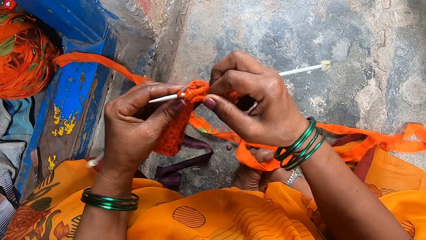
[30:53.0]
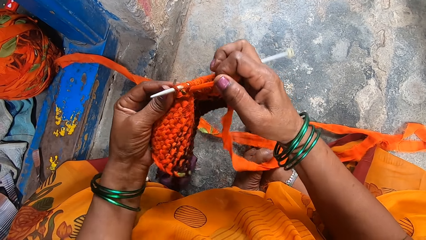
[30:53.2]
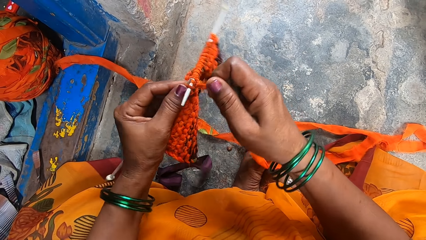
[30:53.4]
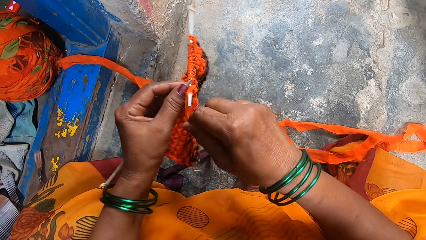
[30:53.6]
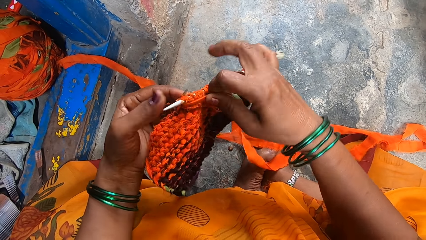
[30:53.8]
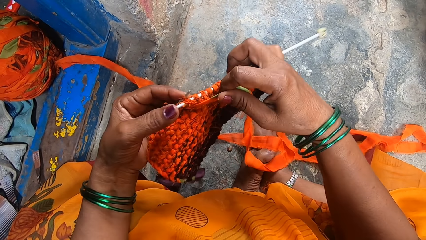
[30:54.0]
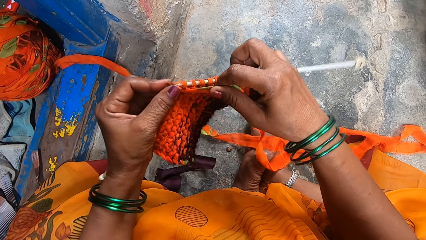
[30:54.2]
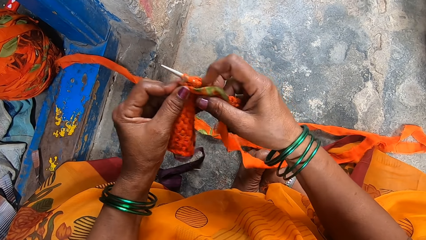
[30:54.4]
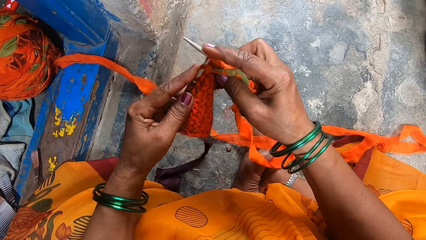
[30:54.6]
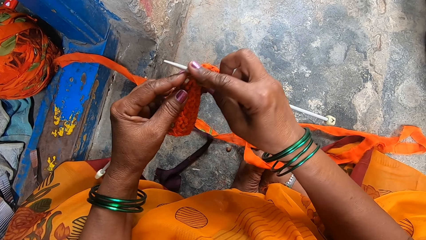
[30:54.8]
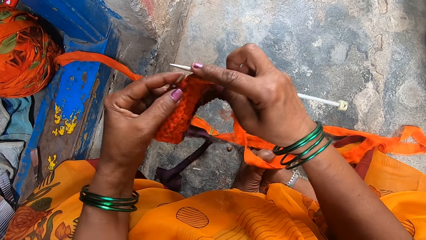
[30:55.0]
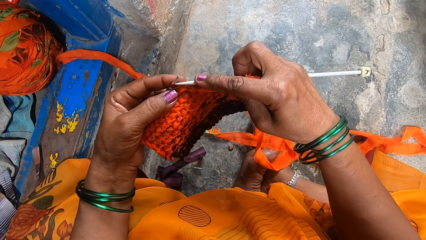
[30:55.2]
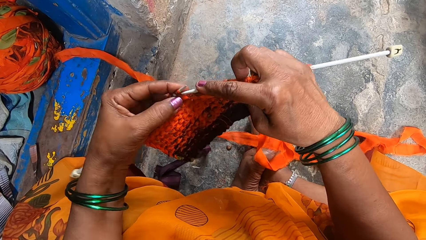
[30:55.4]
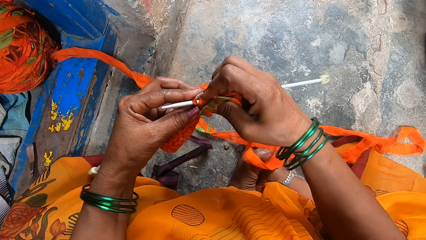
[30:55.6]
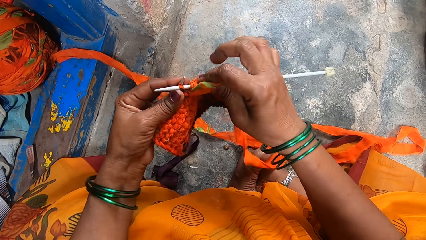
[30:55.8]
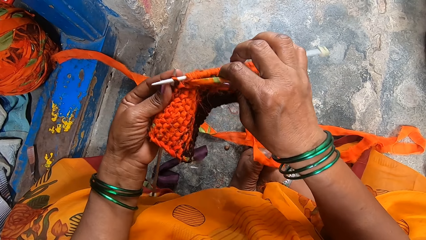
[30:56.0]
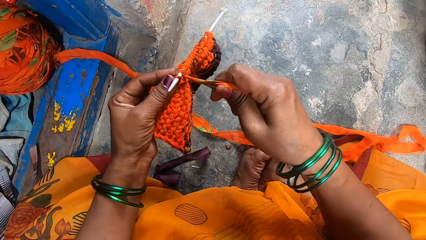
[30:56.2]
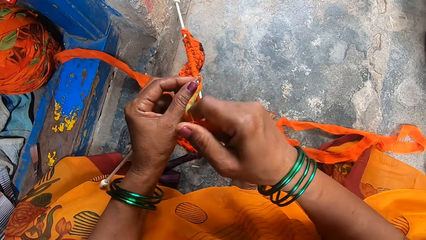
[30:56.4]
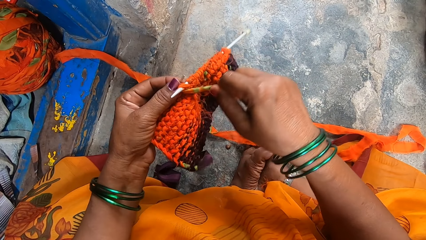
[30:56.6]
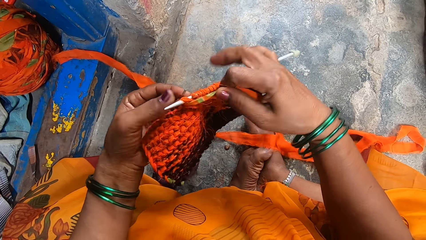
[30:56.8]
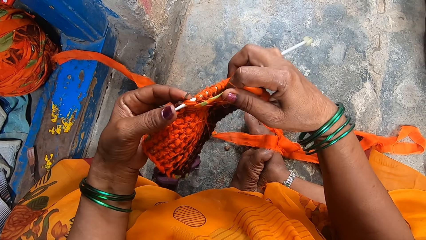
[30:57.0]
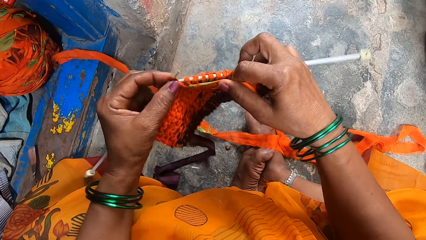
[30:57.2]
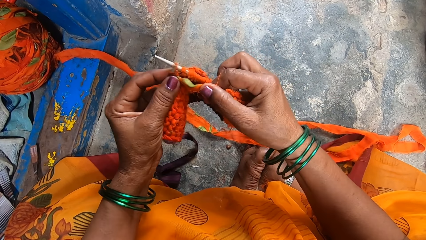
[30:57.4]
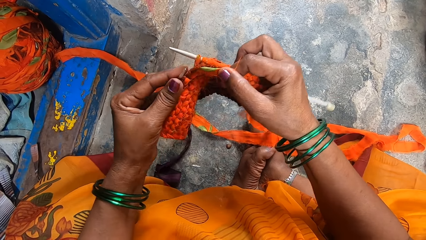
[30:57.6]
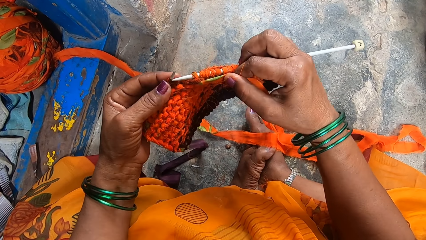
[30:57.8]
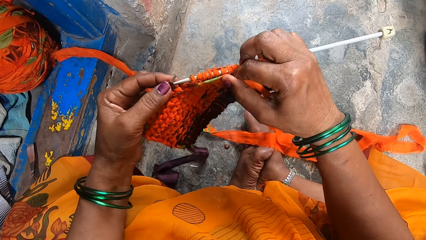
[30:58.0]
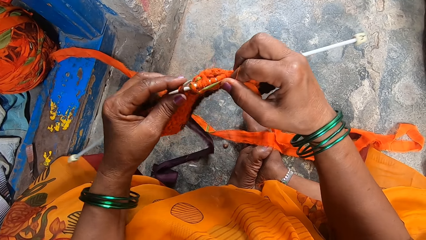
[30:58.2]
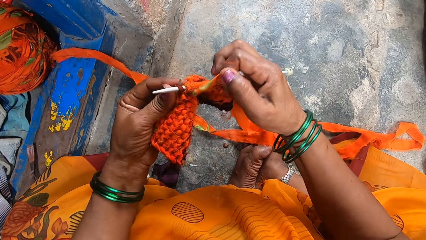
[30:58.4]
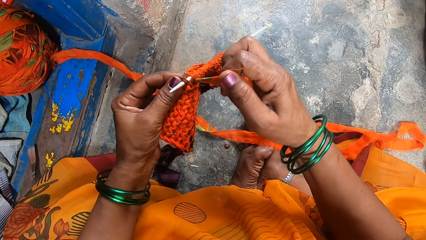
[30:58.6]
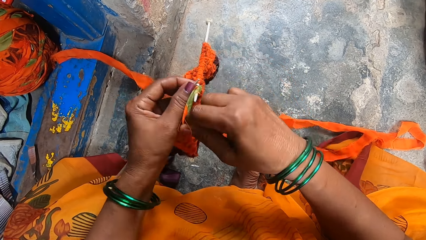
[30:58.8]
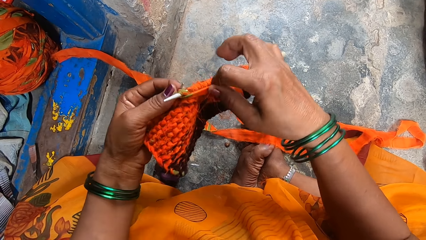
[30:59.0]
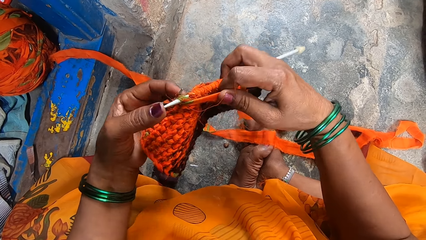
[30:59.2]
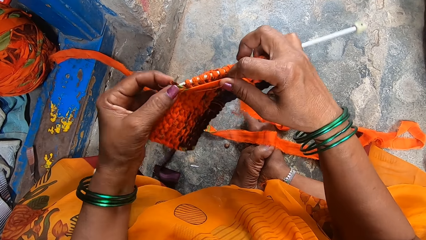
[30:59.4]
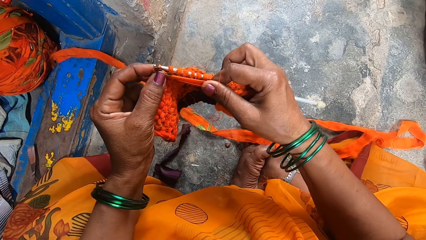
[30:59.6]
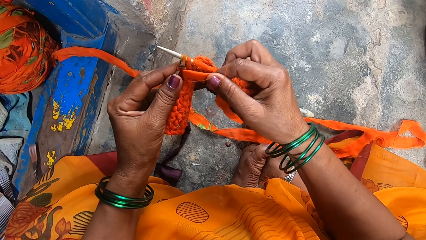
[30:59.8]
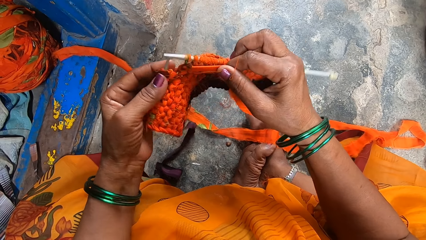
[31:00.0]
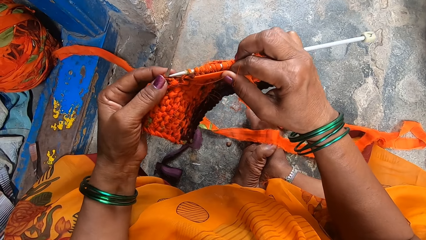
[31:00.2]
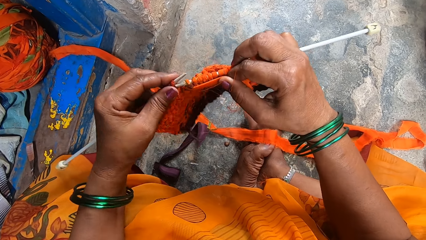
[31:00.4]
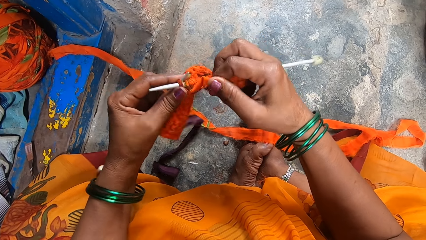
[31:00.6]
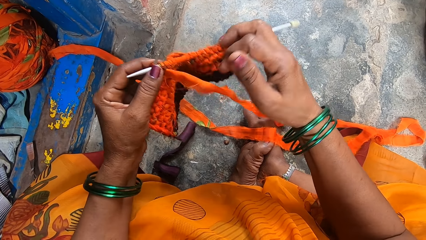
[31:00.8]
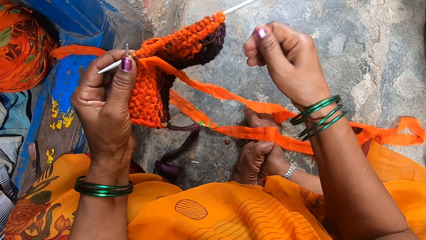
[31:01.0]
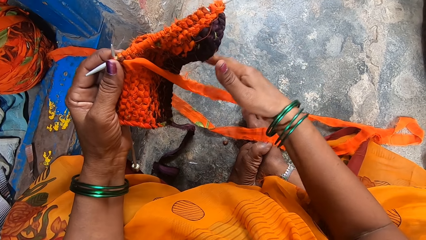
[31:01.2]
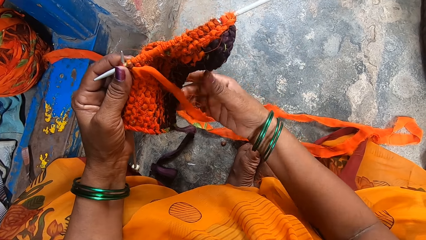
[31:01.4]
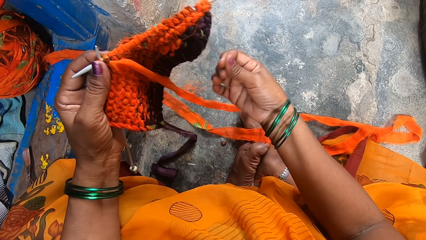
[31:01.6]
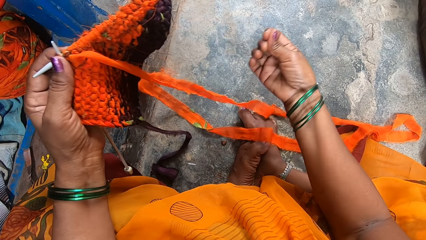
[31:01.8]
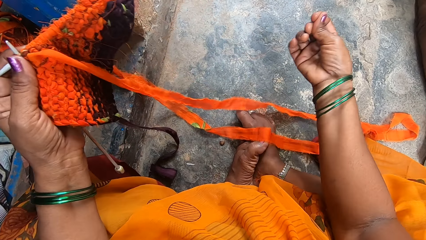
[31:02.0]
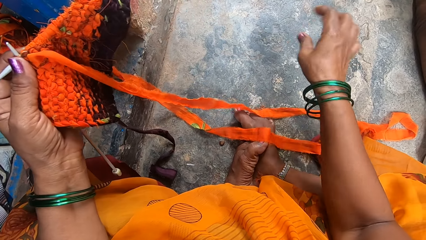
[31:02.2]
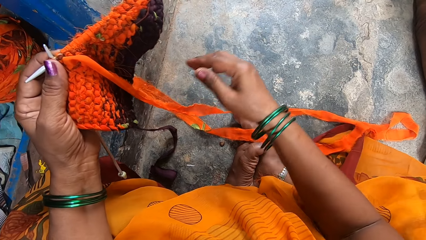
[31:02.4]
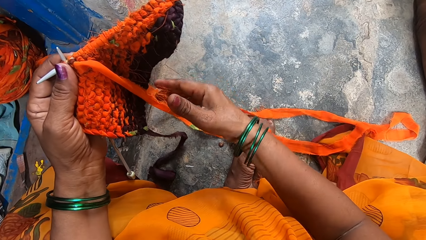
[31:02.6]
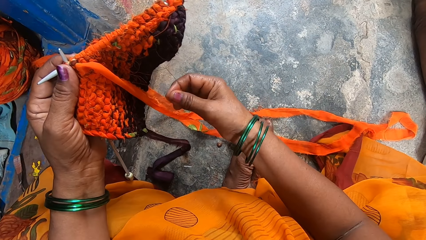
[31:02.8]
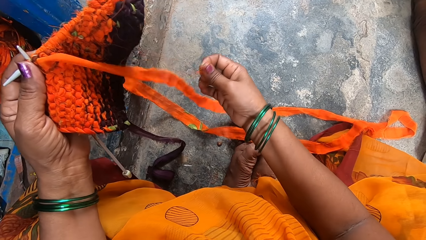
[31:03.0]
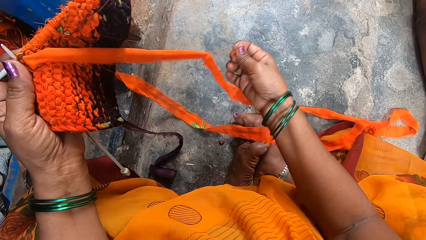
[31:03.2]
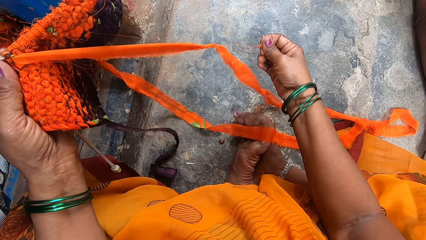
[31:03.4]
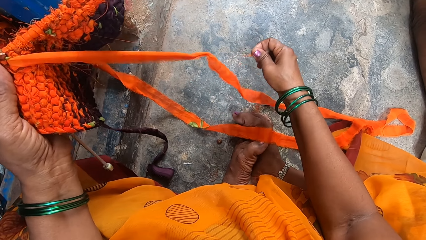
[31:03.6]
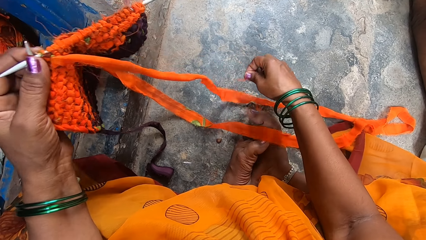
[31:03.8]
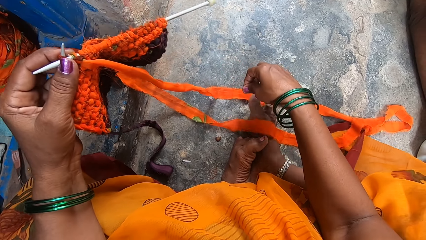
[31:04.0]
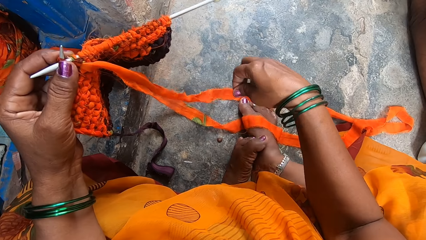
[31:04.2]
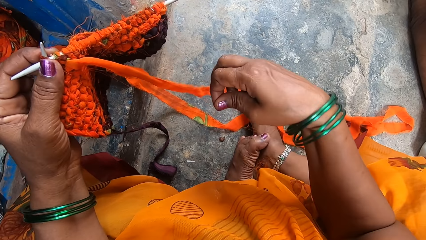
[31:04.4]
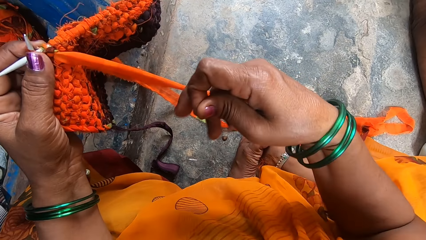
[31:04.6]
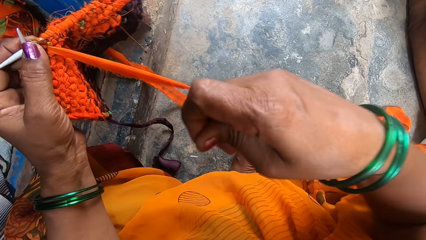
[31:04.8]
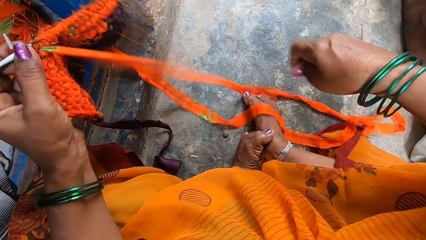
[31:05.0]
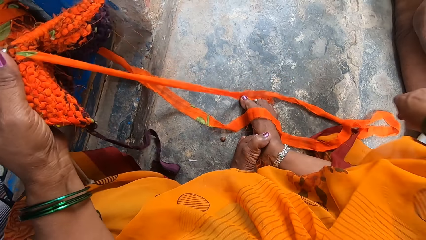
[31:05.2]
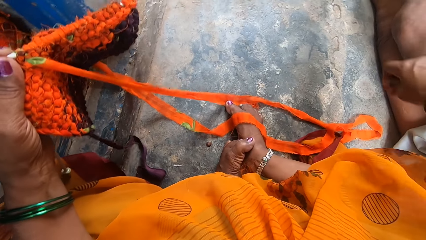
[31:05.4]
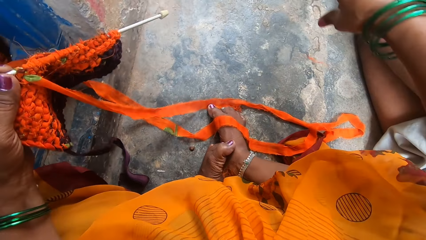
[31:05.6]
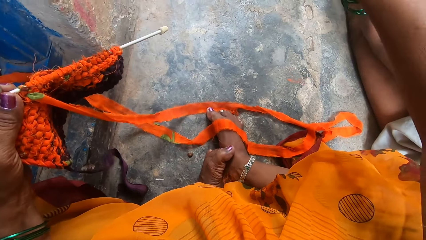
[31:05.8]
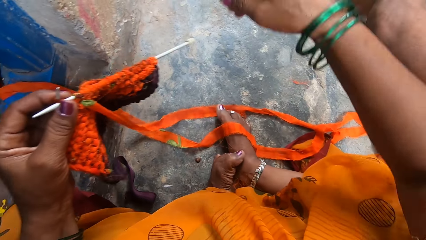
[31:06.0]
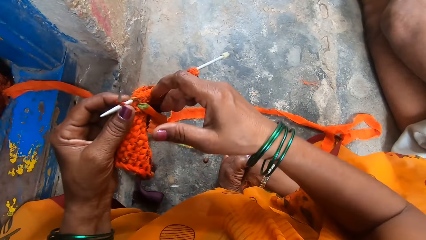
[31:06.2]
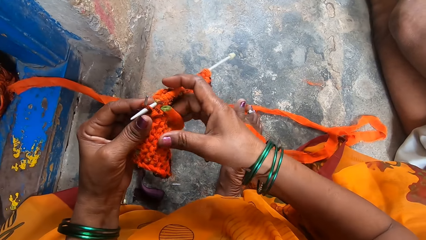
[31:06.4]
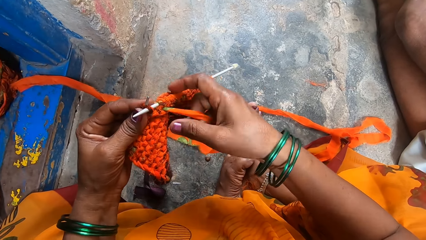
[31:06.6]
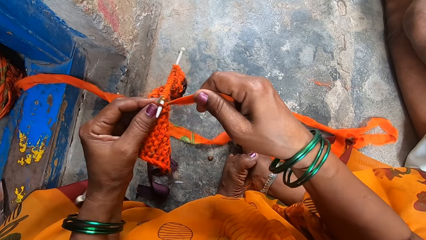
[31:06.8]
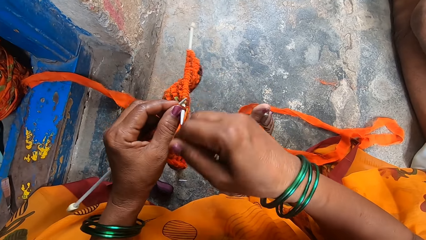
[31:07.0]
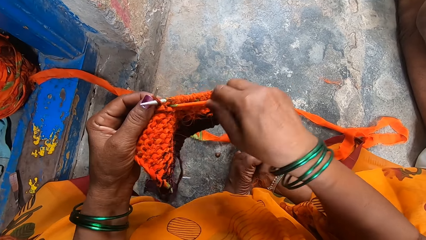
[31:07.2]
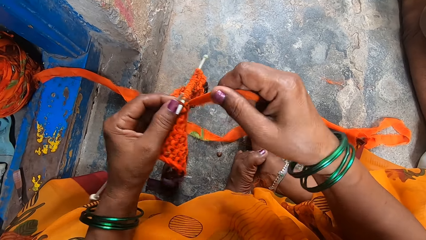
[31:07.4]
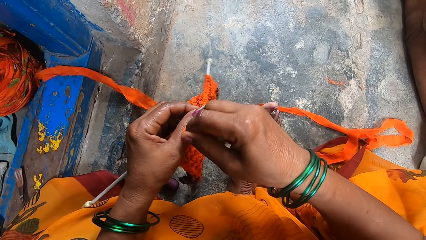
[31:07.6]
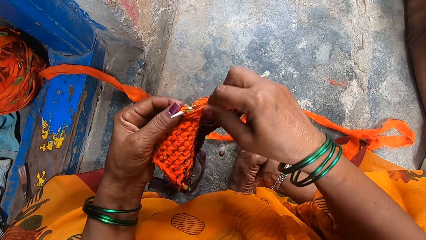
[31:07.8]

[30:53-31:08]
The camera wearer stretches the thread. They cut the thread from the piece of cloth. They knit clothing with needles.
